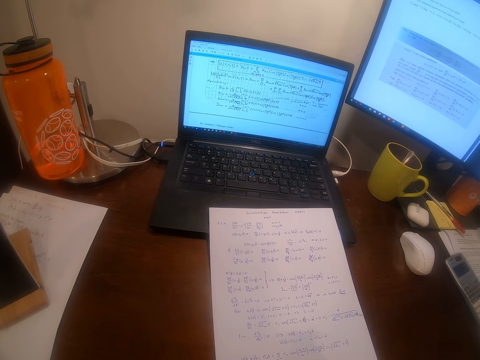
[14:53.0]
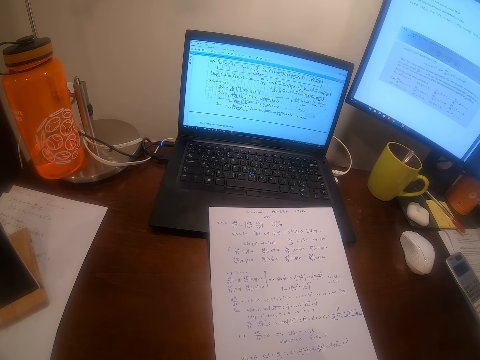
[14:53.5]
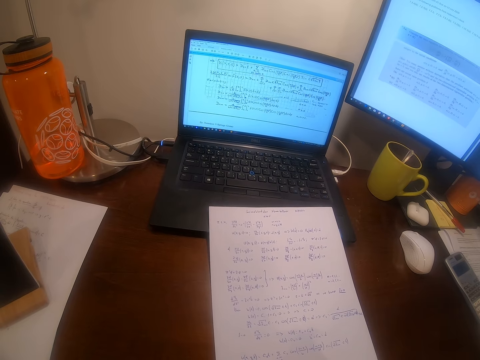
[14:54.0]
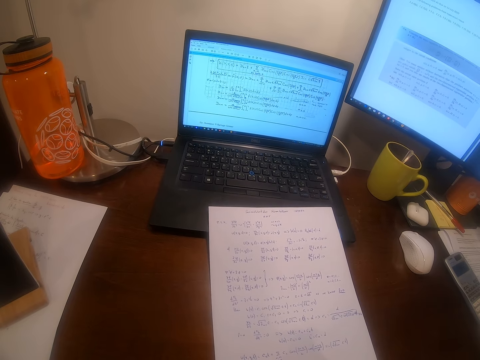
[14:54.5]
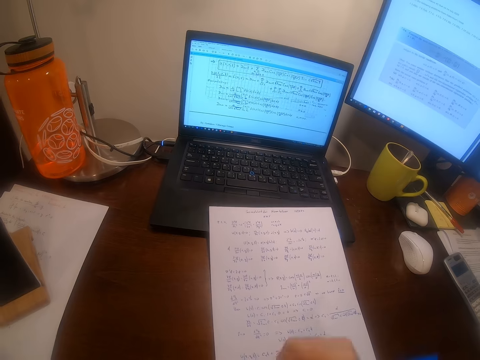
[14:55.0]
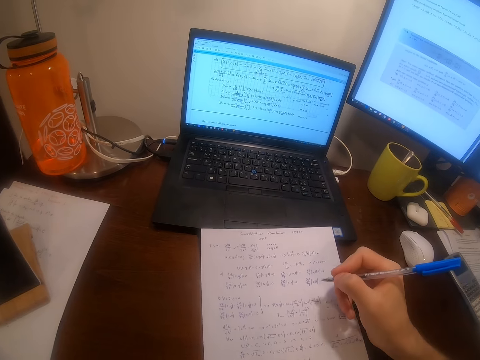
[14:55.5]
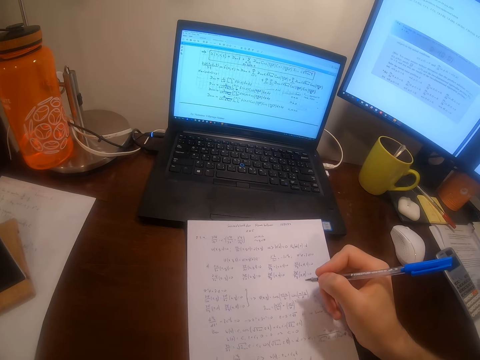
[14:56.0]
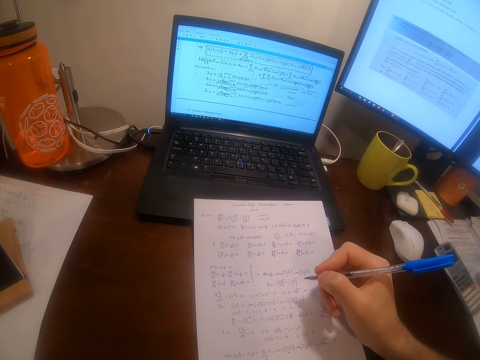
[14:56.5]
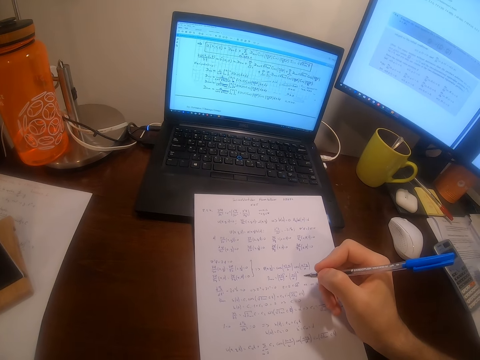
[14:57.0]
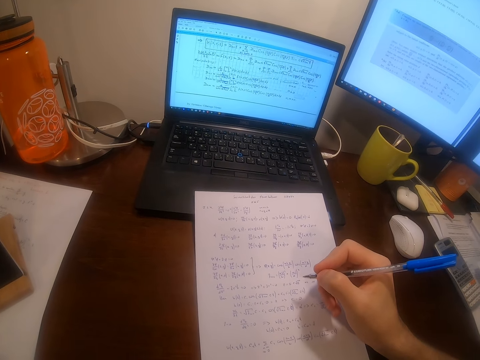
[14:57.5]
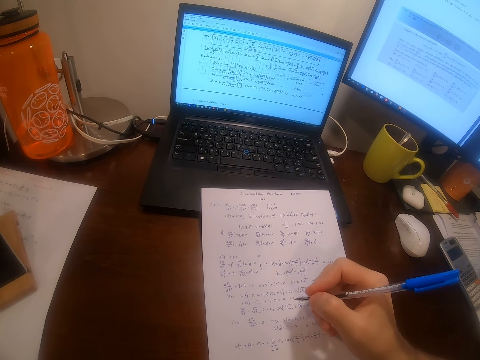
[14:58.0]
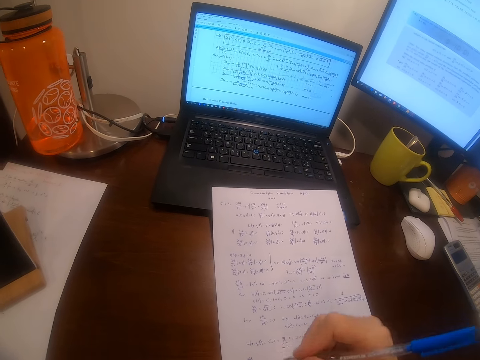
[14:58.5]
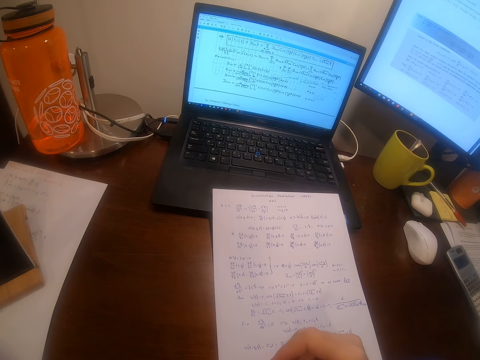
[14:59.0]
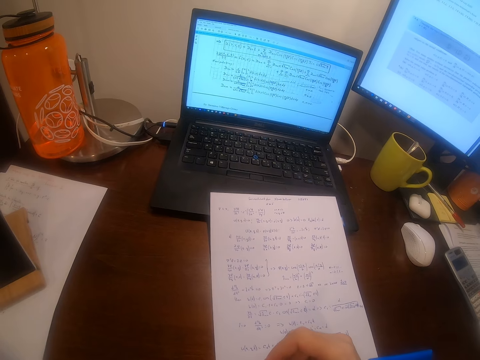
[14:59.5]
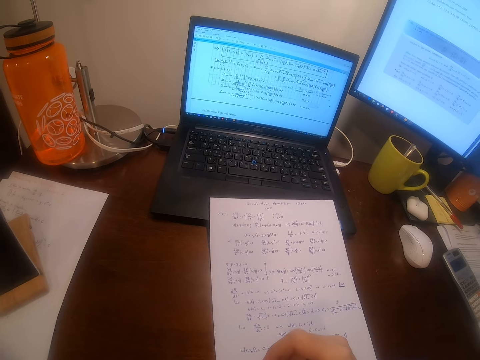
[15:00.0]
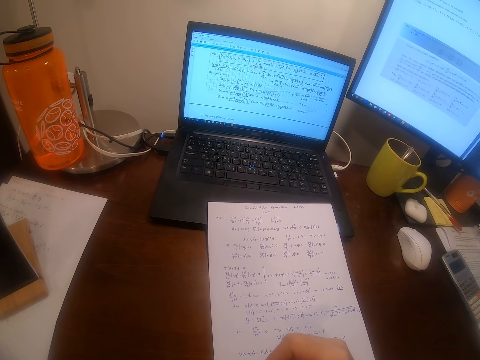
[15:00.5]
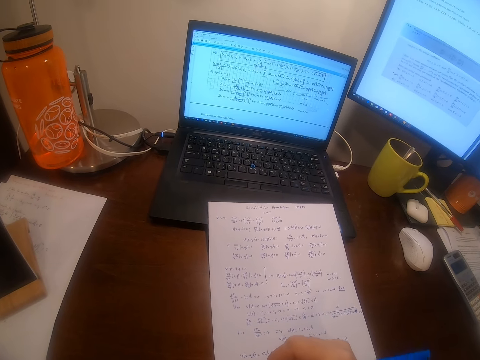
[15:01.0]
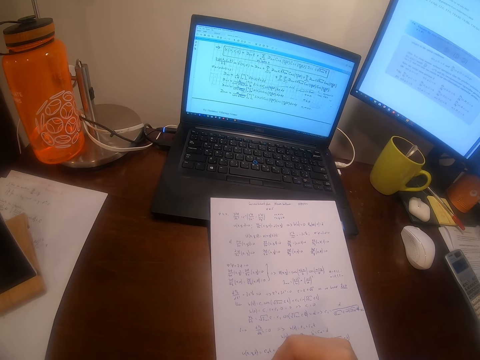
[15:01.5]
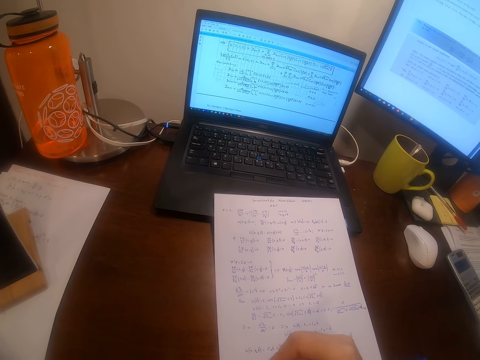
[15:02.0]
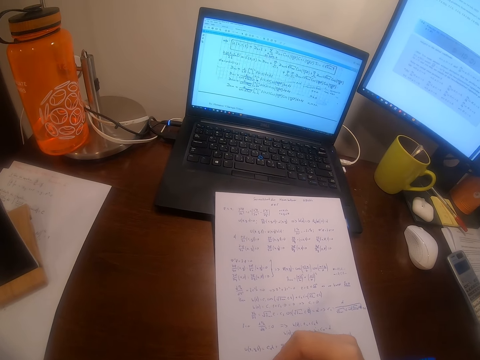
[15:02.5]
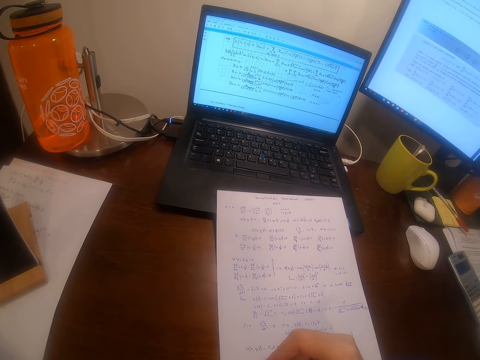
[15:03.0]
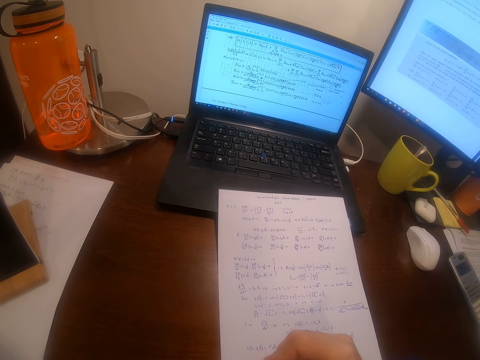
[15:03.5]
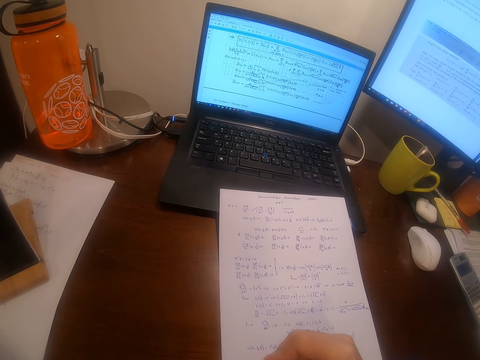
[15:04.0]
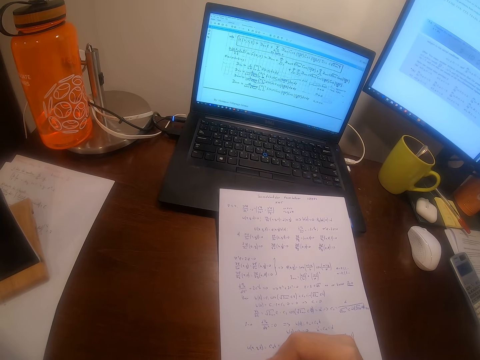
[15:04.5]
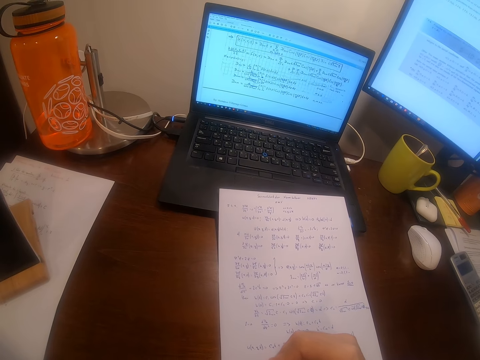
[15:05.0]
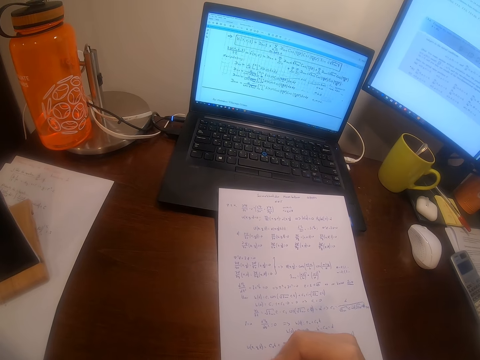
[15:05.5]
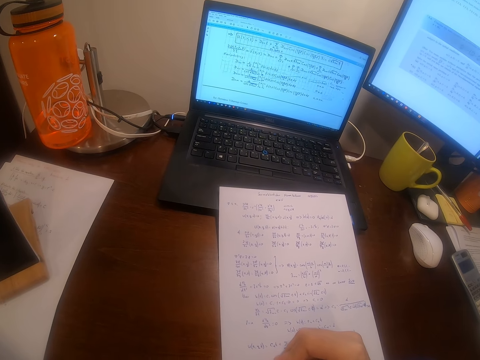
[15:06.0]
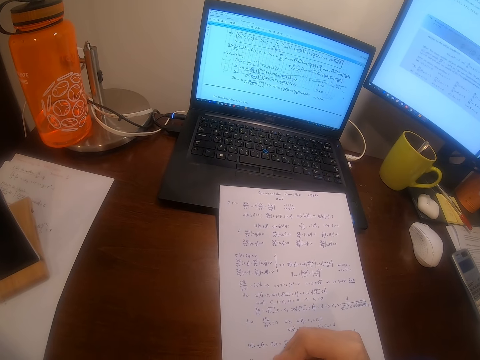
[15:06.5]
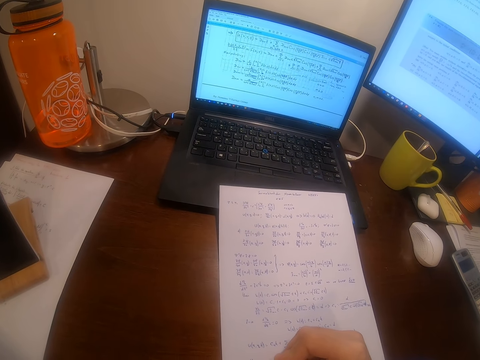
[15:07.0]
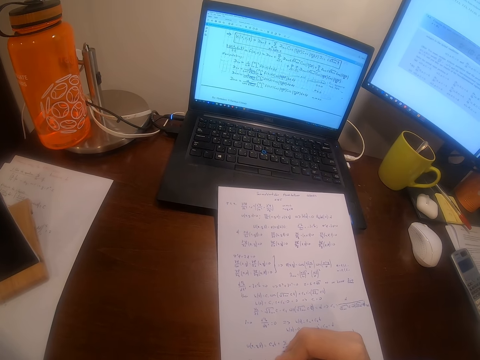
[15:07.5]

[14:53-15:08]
The camera wearer moves the piece of paper on the table with his left hand. He raises his hand to the other side of the paper. He returns the hand to the other side of the paper. He writes on the piece of paper with the pen.

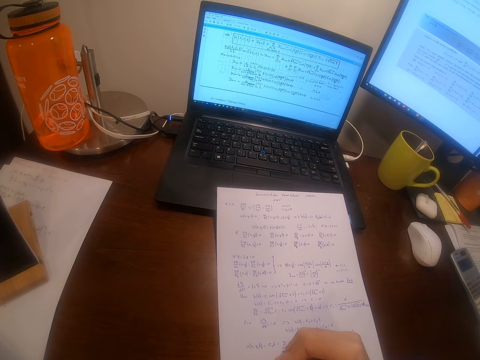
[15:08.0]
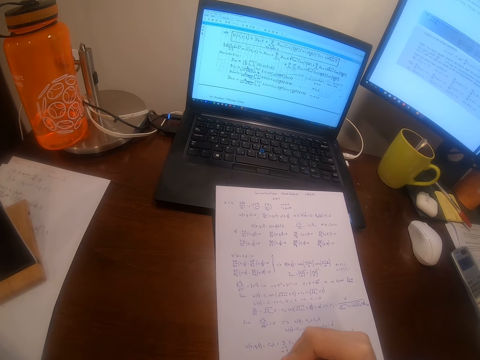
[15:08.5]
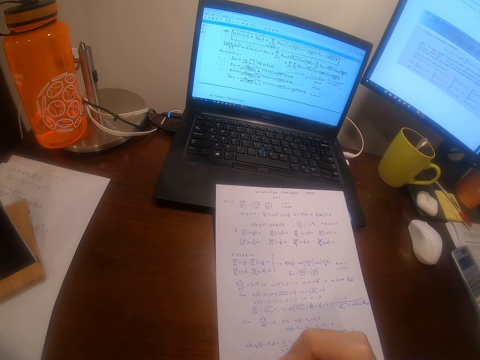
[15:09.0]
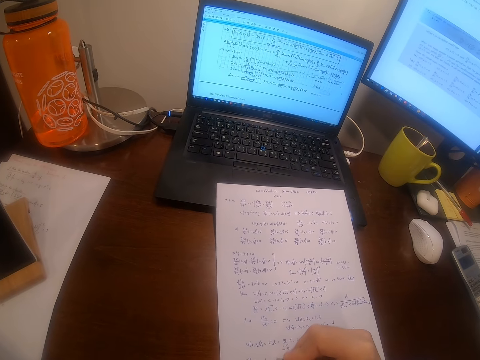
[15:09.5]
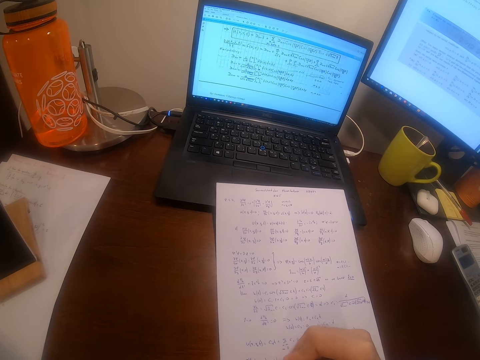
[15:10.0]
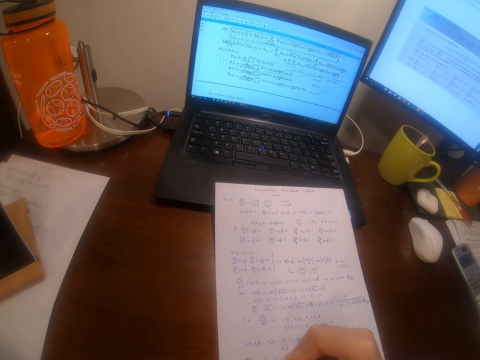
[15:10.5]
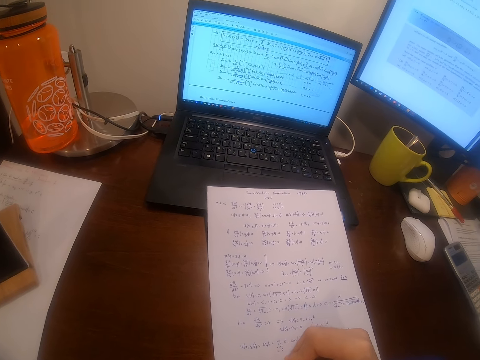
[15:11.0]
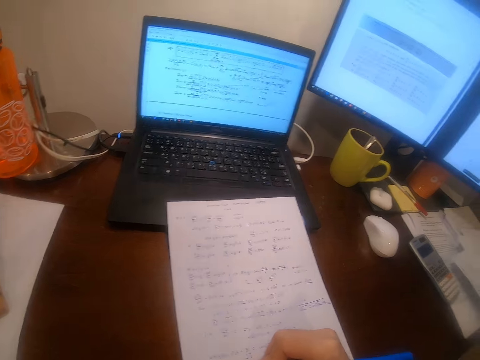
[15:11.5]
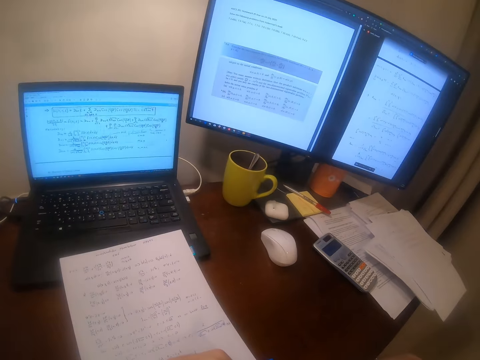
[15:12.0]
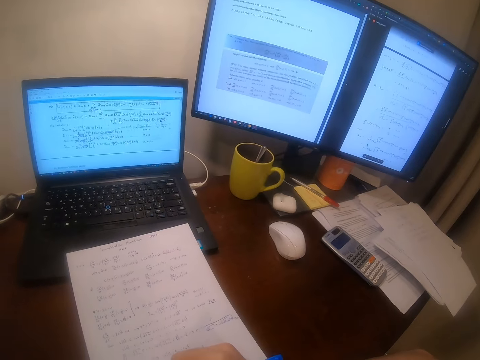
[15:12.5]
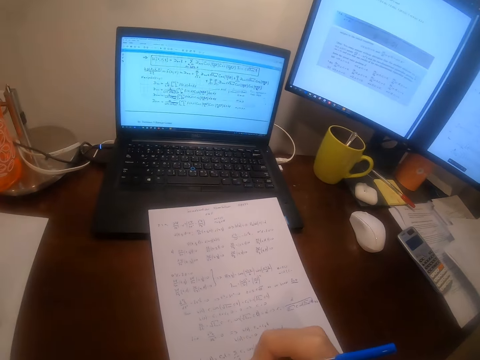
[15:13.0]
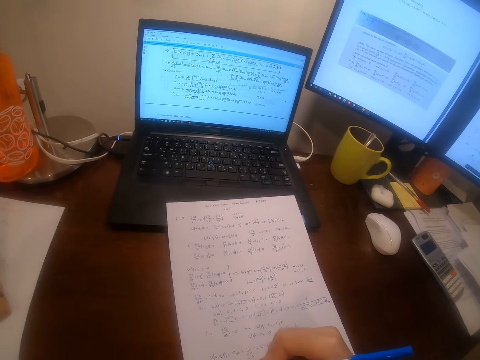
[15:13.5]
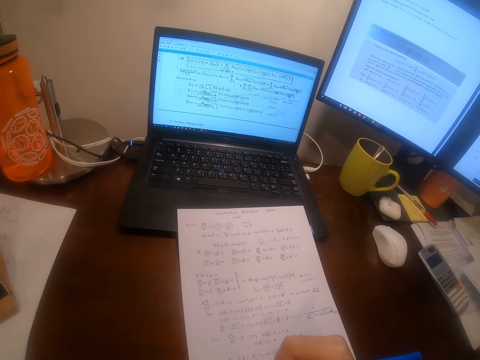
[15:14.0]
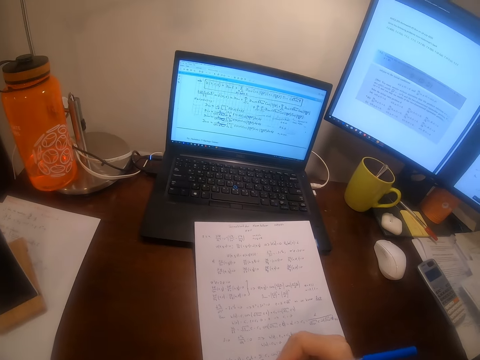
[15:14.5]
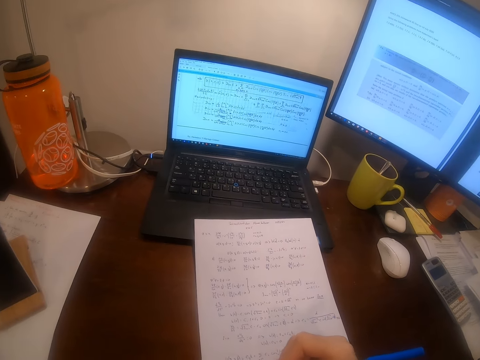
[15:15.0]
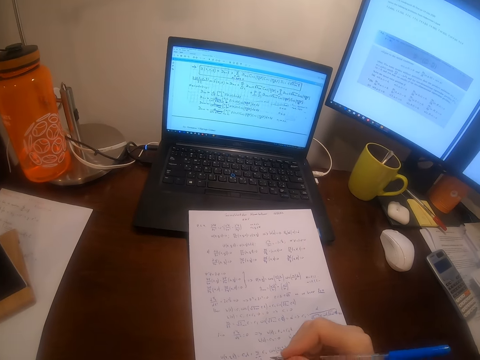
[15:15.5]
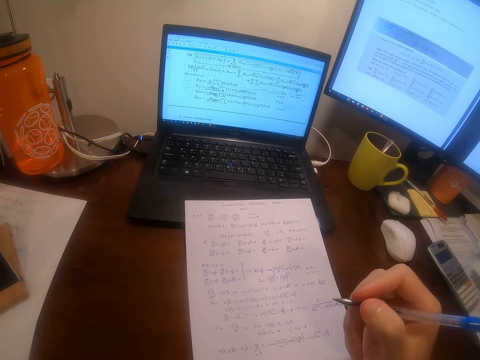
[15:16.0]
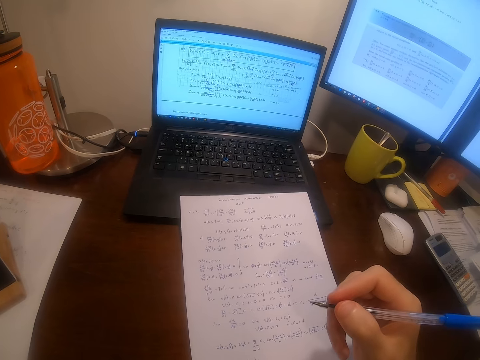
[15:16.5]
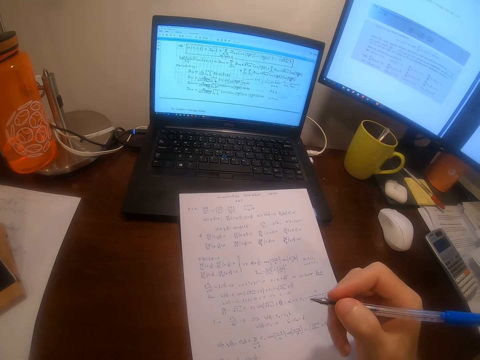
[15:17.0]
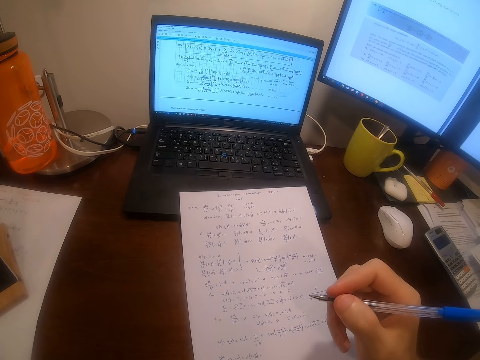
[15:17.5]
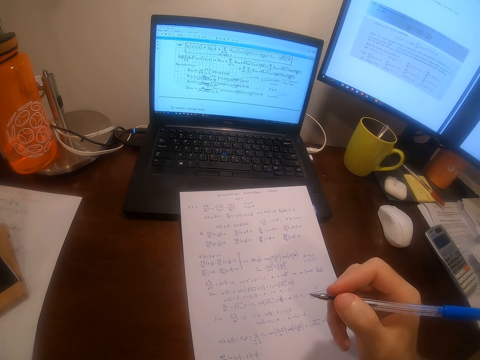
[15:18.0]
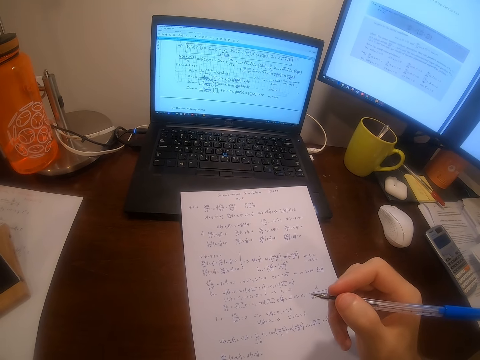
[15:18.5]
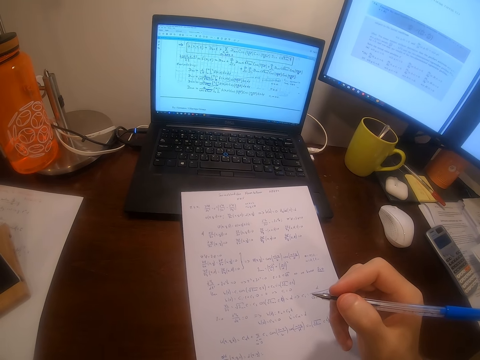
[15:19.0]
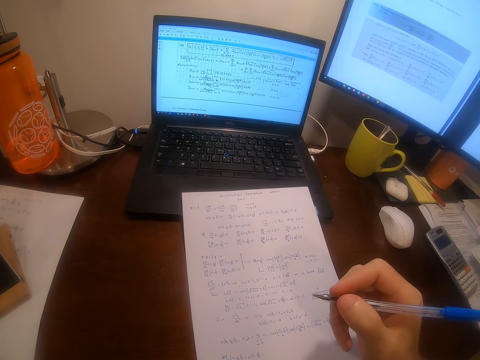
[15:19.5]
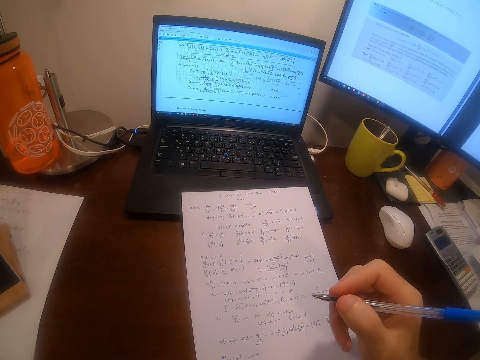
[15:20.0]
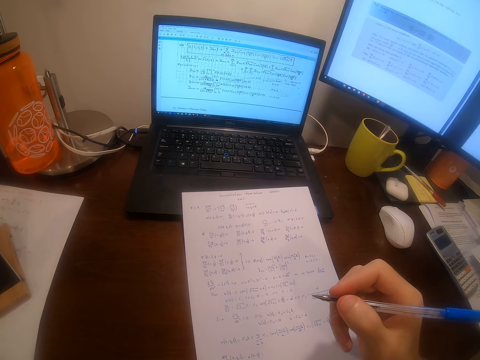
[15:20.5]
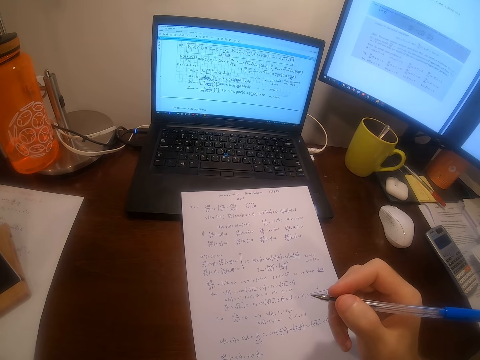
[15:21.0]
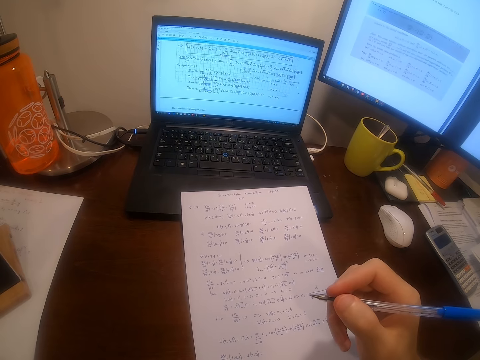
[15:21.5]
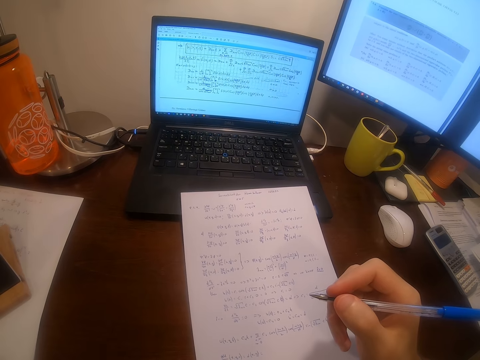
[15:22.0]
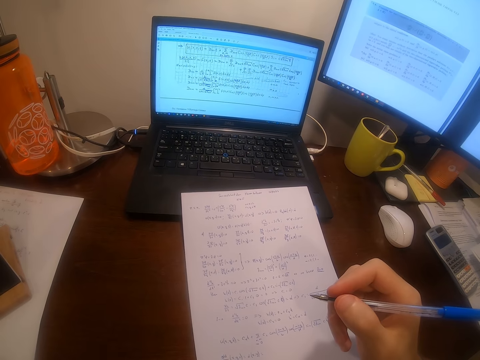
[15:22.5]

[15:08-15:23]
The camera wearer withdraws the hand from the paper.
